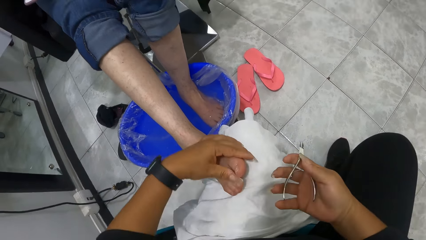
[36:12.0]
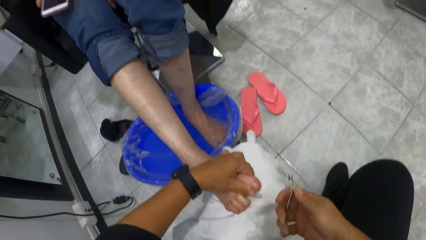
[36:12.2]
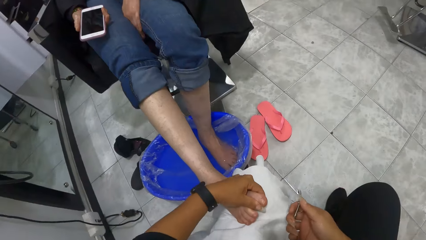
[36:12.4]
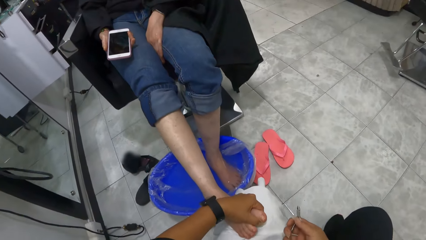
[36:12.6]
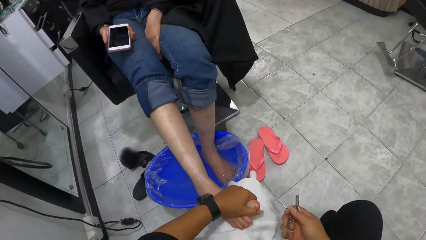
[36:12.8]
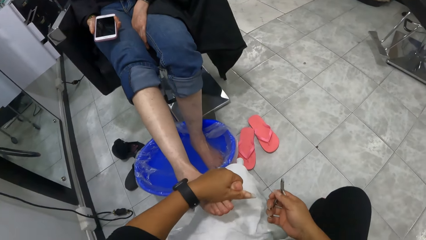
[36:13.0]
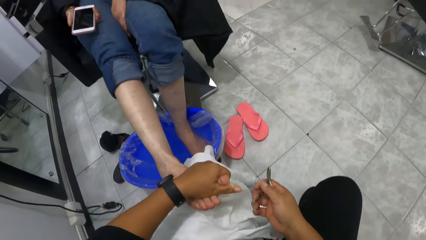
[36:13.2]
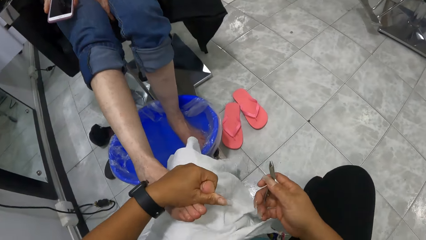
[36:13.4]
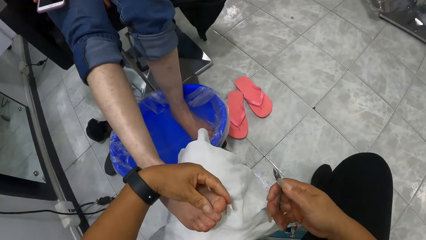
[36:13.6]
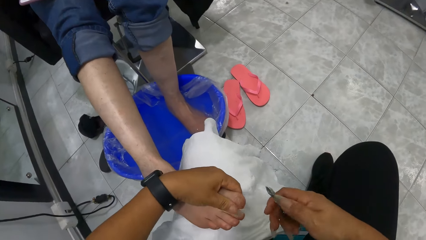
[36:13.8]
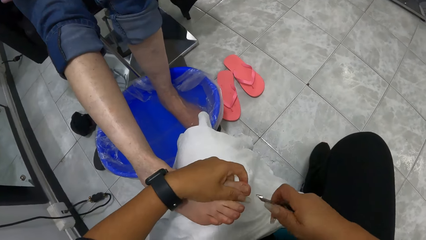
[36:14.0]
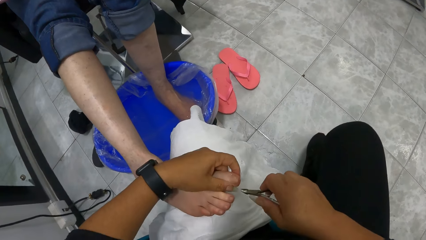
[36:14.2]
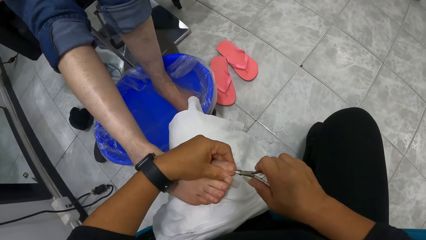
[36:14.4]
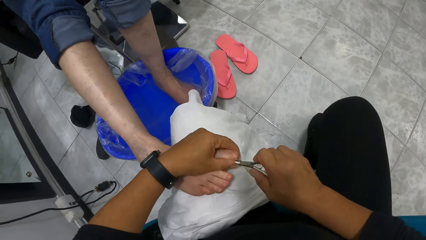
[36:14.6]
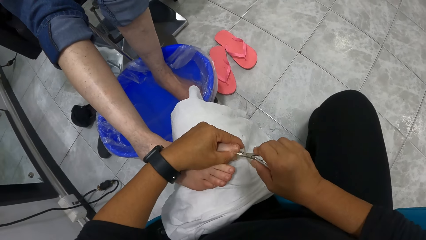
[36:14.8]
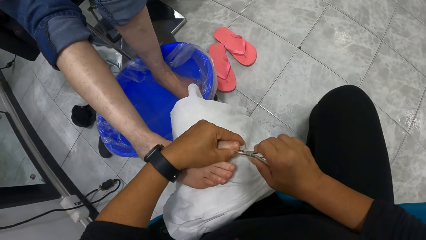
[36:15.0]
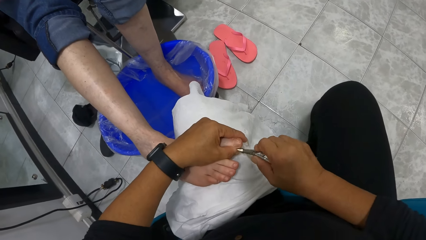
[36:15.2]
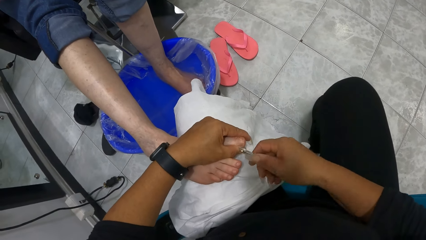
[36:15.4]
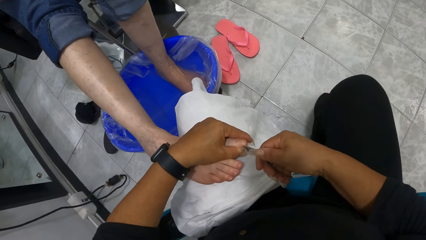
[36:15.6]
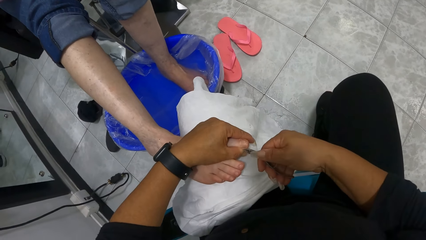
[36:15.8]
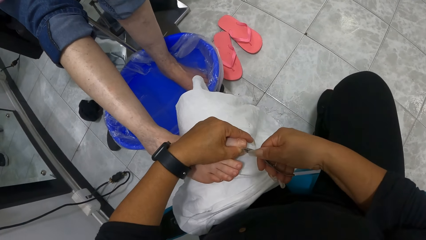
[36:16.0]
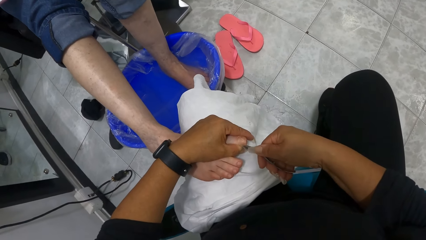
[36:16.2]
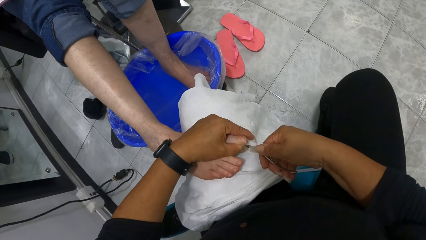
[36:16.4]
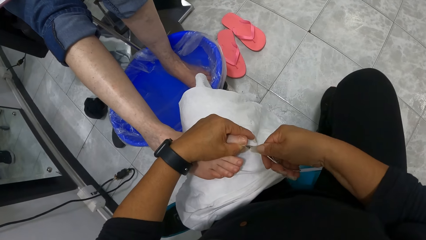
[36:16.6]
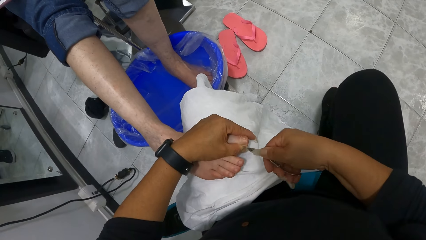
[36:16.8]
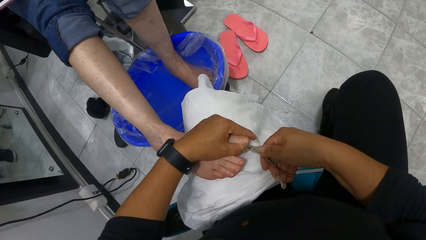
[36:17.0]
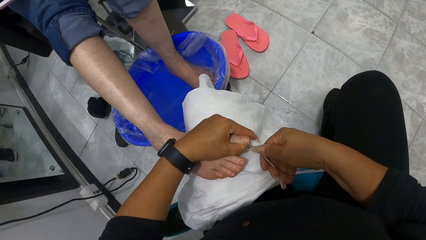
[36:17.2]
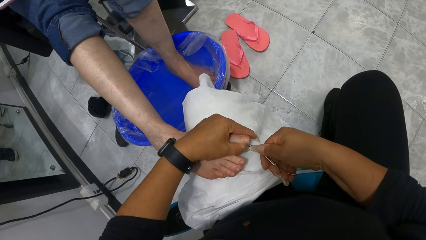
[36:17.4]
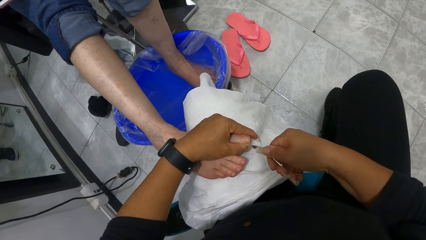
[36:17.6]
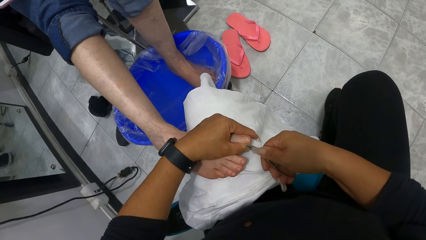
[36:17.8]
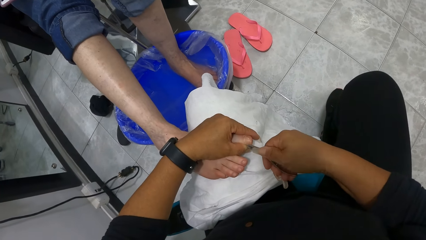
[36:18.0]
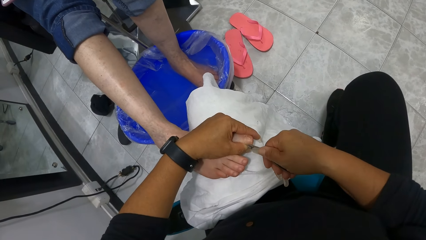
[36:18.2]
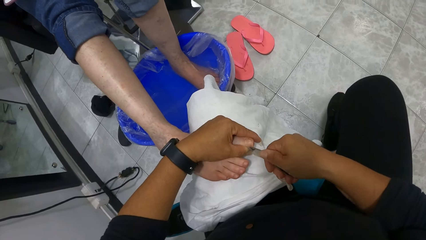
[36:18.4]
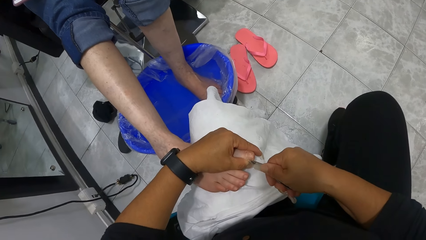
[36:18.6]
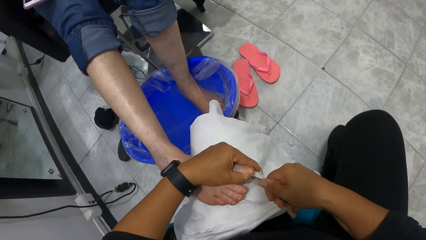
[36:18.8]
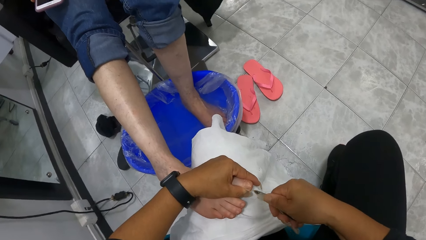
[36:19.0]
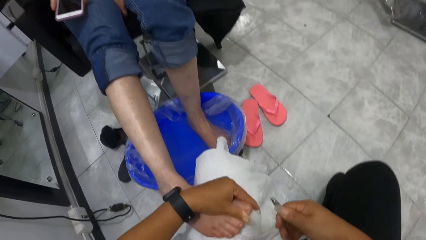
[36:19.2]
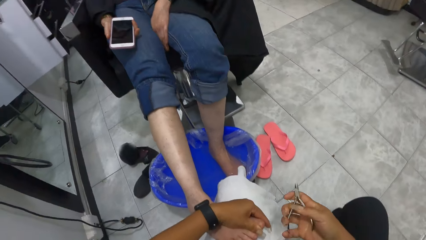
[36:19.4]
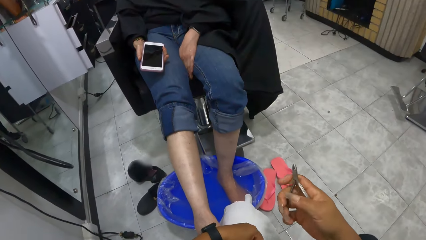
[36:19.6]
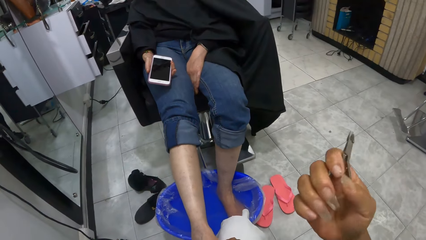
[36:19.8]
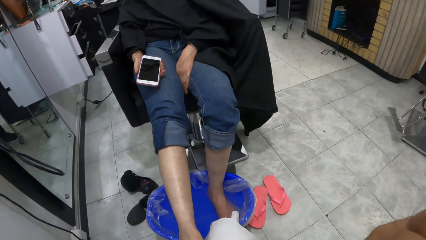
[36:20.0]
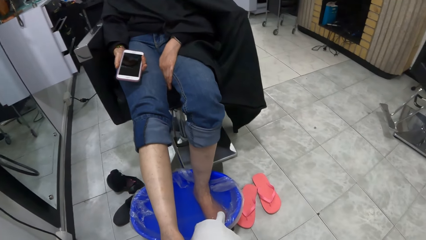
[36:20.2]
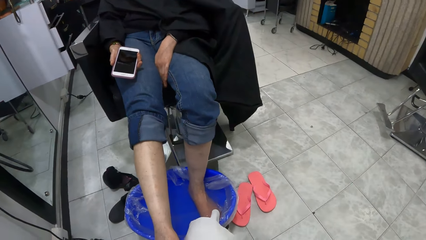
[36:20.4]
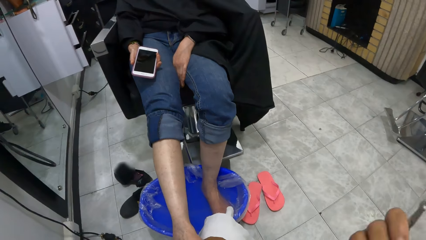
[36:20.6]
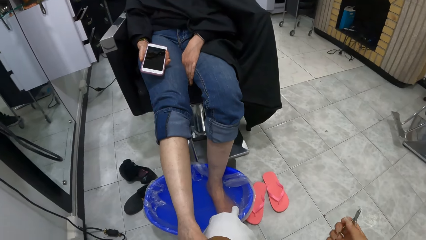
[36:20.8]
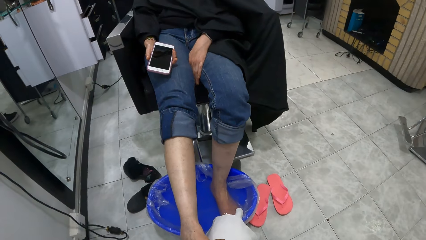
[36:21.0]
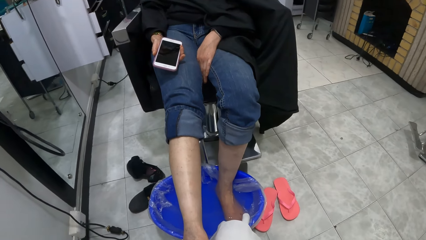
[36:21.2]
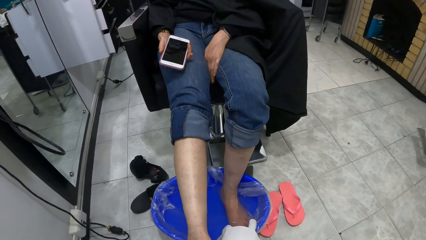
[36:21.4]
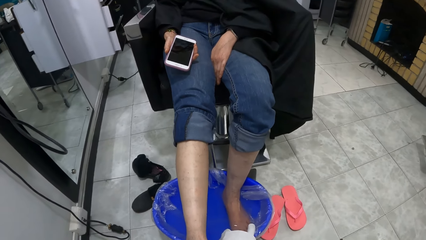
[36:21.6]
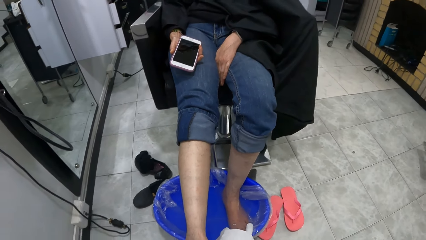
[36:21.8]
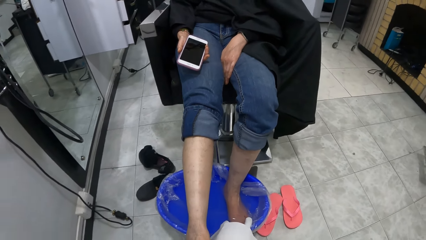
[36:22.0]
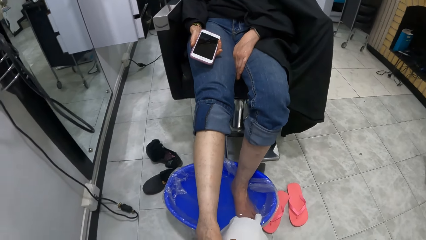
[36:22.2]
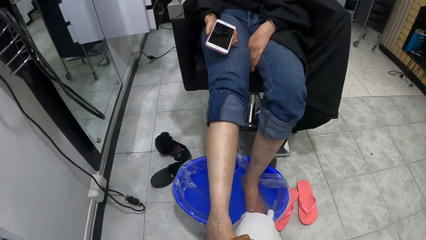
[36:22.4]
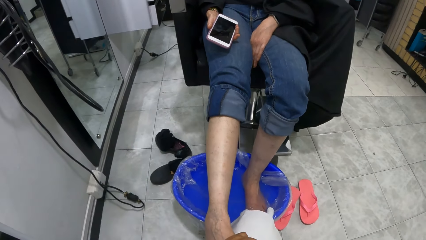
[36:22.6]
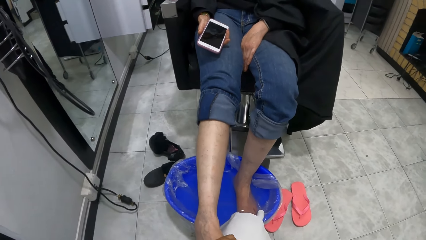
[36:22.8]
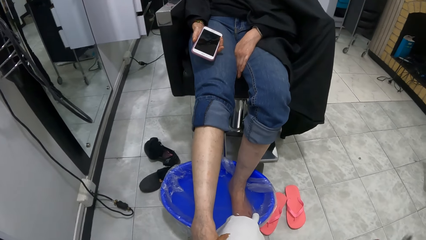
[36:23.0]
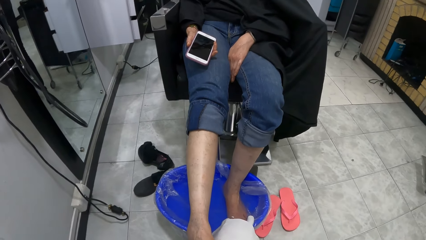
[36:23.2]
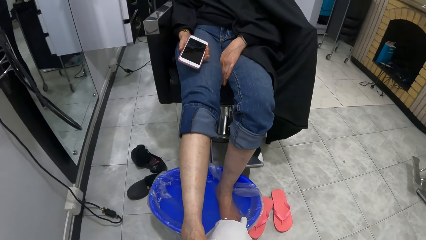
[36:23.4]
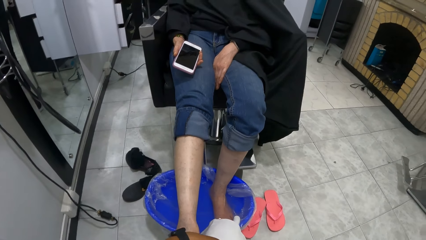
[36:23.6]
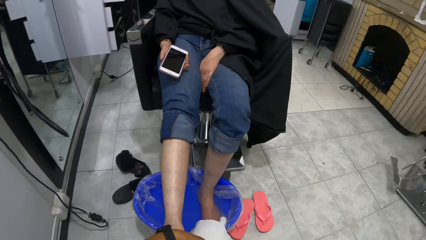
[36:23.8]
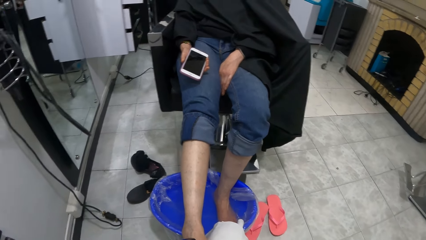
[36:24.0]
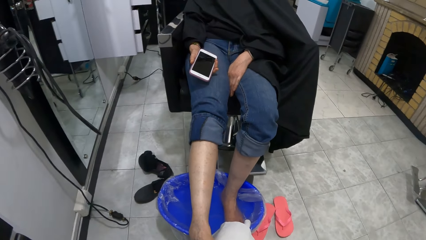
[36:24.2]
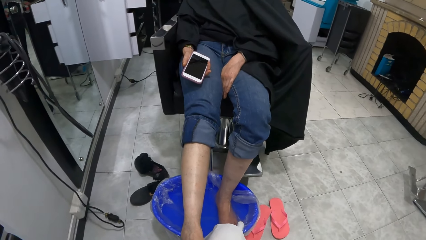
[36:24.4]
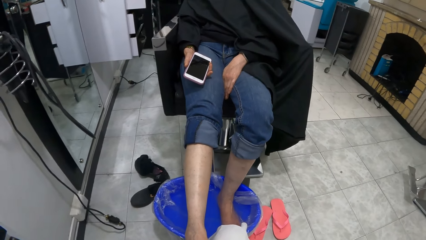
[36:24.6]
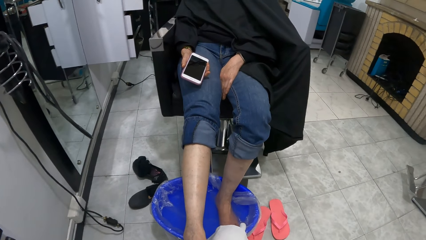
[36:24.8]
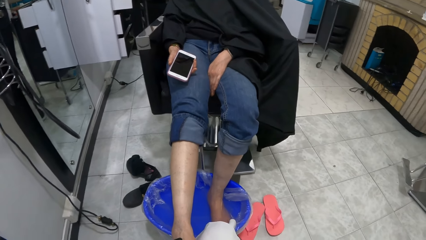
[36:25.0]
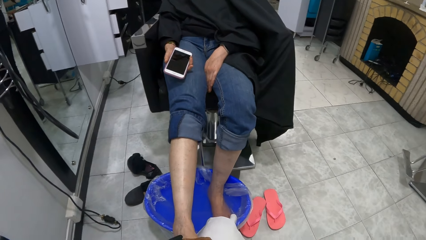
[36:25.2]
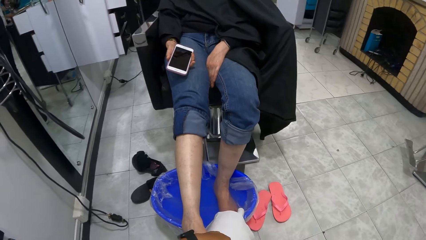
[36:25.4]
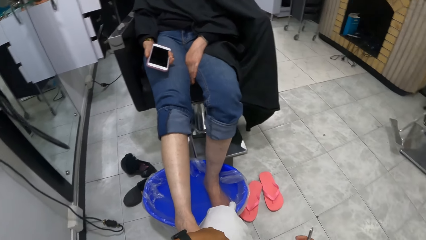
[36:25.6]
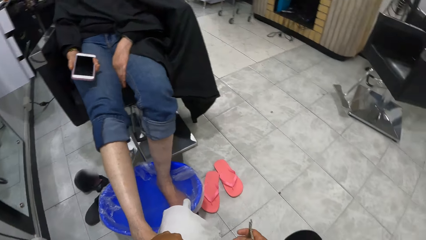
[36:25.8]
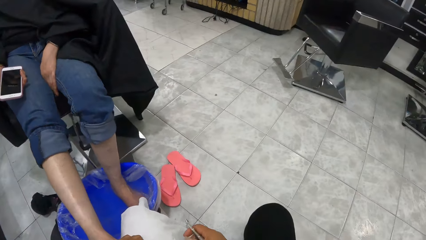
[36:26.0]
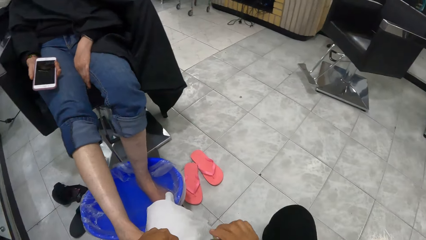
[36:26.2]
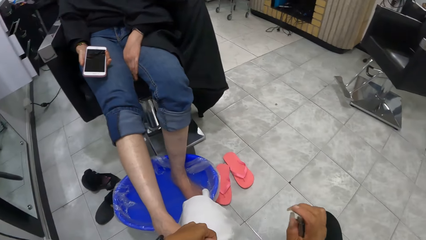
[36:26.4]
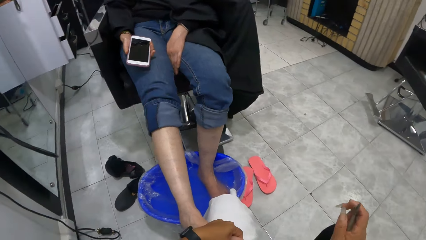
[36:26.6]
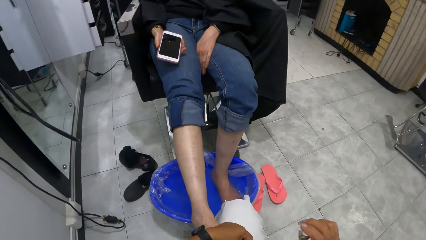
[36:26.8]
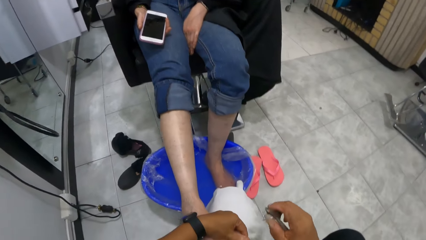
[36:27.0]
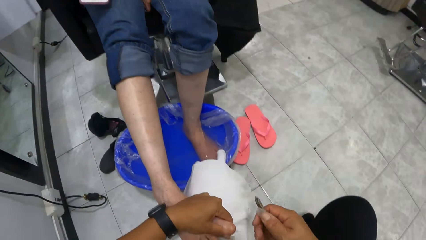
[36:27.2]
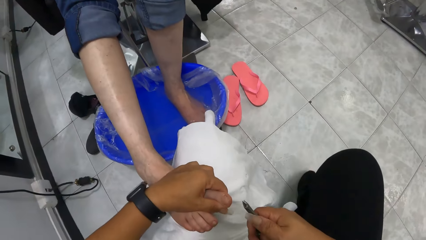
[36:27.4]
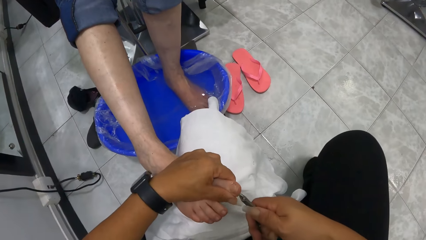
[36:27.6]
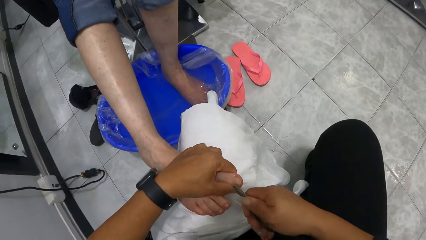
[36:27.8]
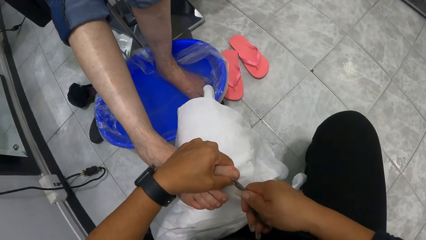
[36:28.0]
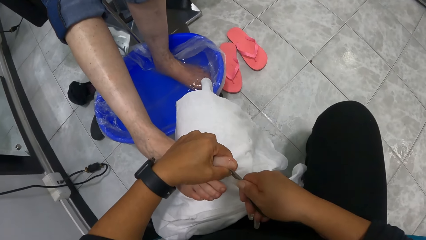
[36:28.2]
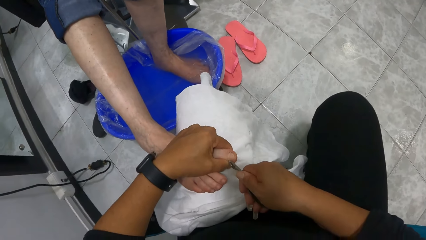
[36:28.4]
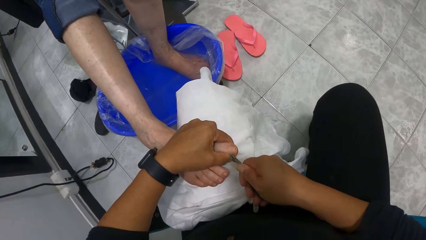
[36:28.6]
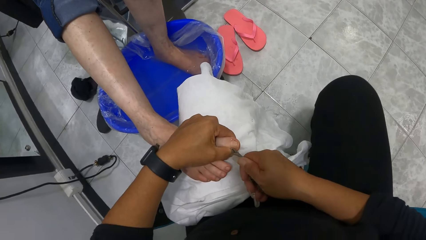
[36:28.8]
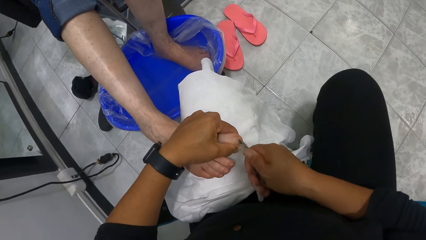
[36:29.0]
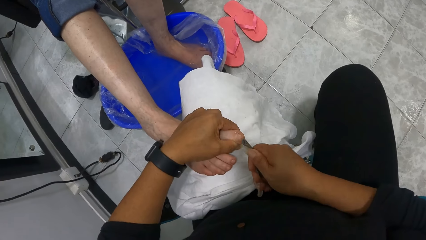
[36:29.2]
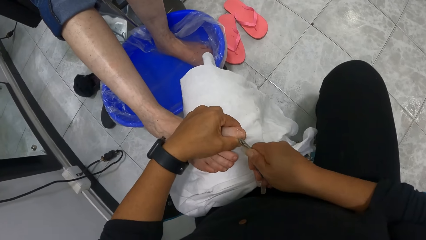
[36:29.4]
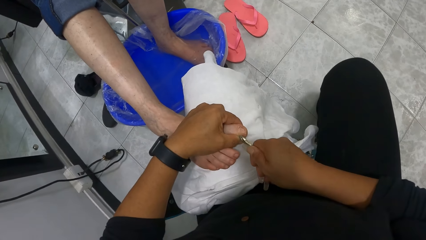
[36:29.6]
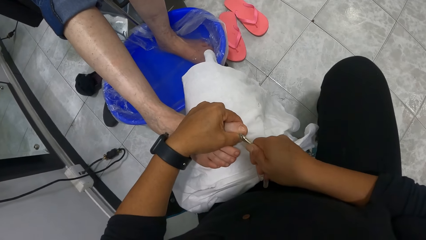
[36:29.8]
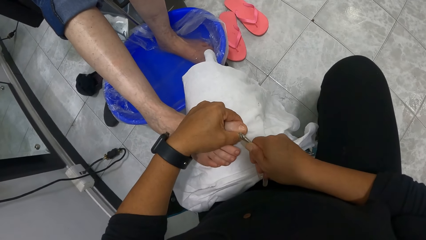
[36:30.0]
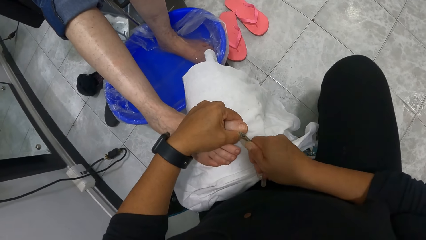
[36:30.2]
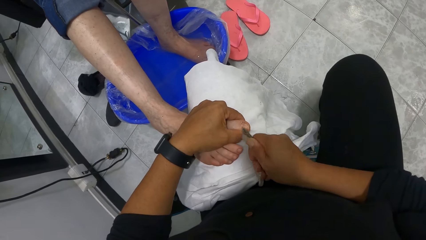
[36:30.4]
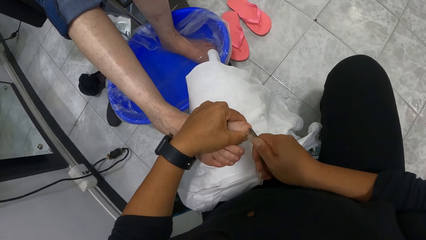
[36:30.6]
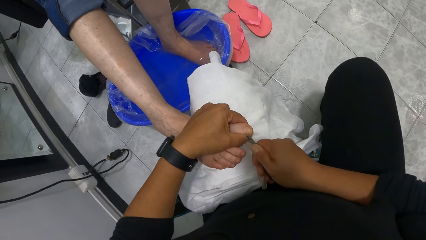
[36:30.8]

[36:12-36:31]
The camera wearer removes cuticles on the woman's right foot with the cuticle trimmer in her right hand. She touches her face with her right hand. She removes cuticles on the woman's right foot with the cuticle trimmer in her right hand.
